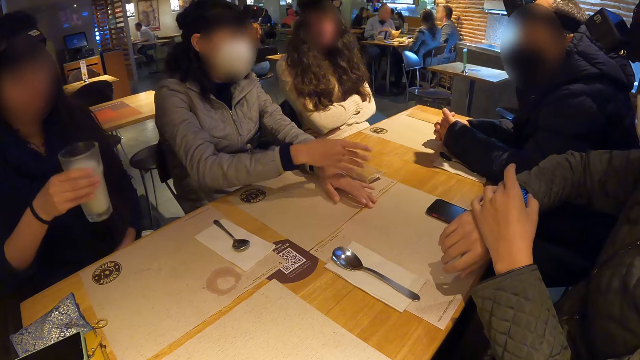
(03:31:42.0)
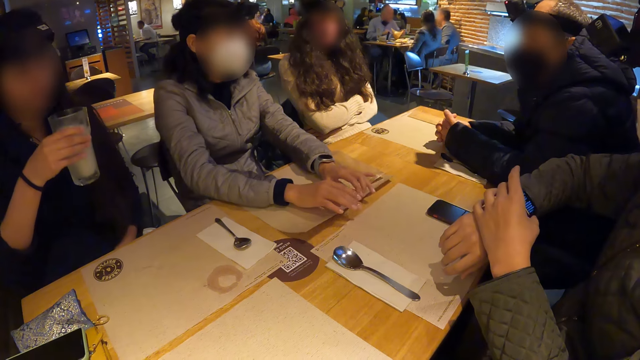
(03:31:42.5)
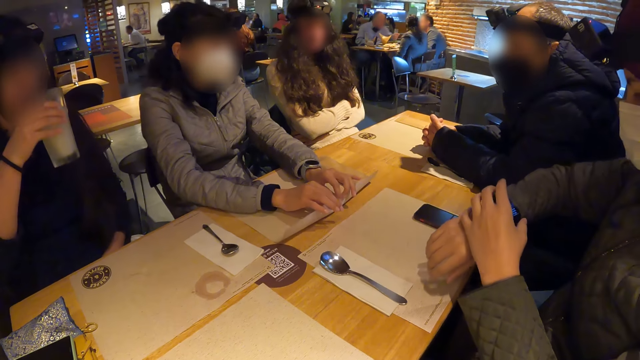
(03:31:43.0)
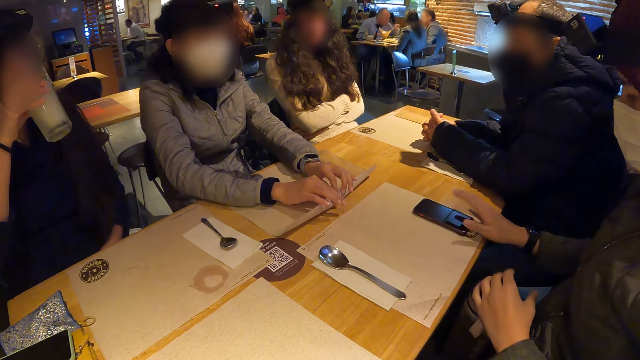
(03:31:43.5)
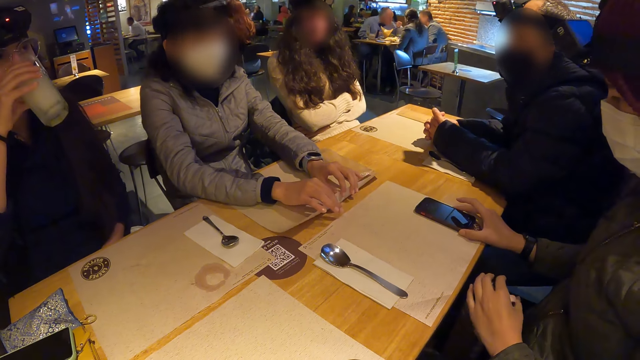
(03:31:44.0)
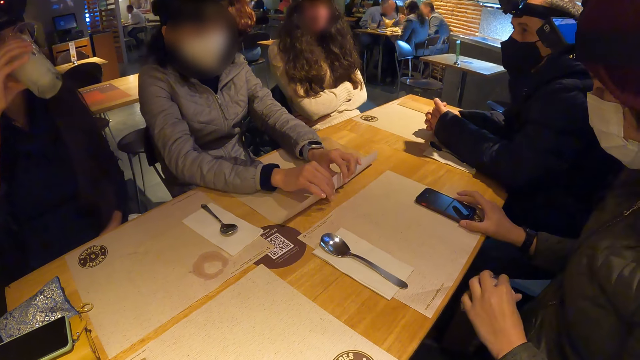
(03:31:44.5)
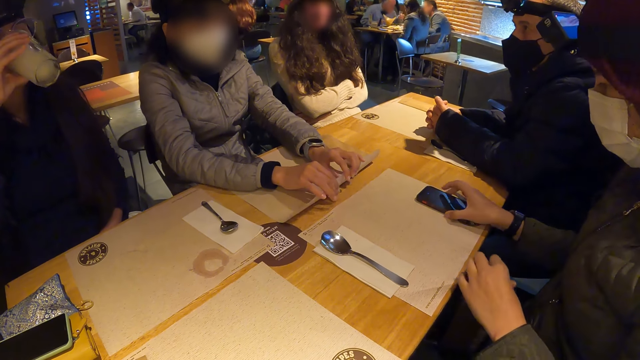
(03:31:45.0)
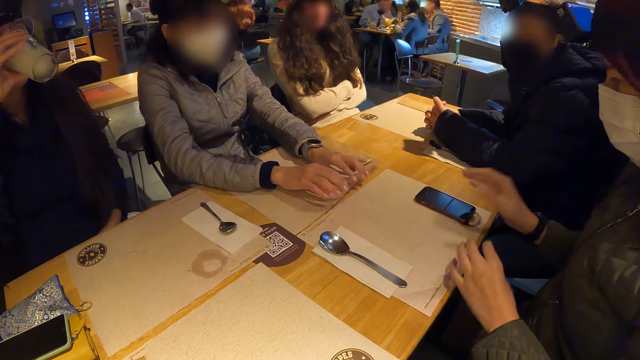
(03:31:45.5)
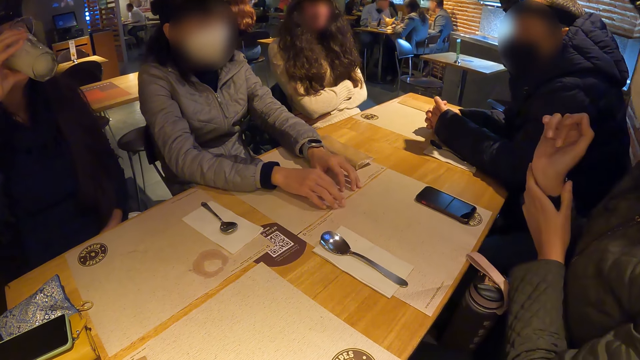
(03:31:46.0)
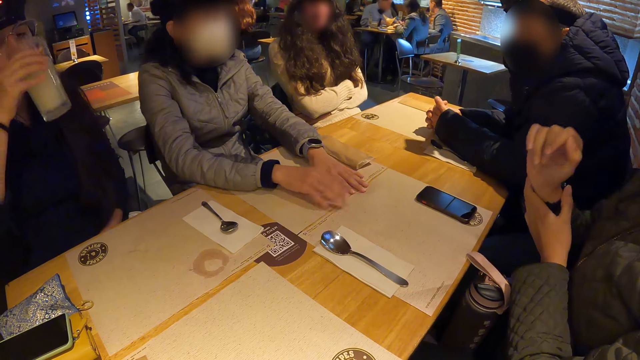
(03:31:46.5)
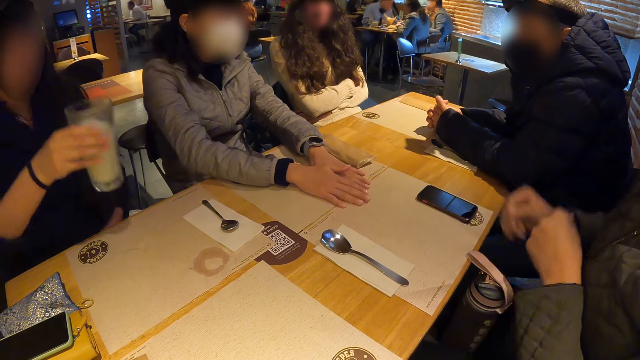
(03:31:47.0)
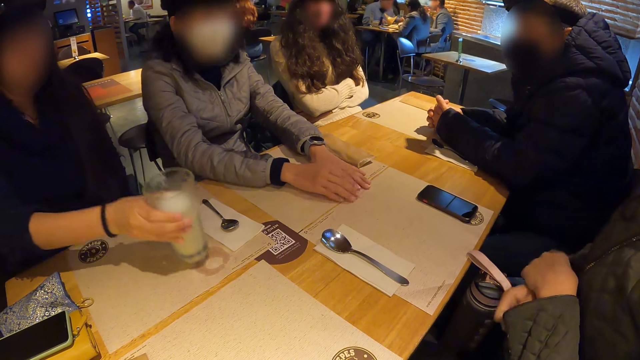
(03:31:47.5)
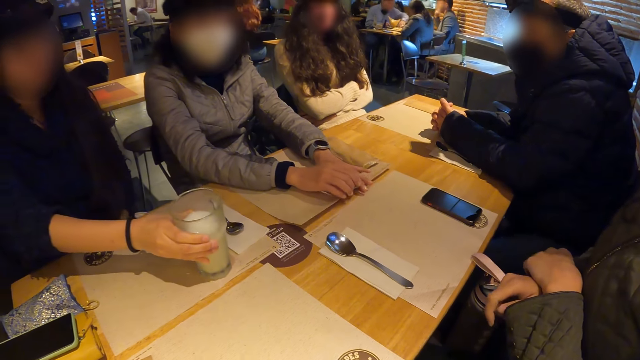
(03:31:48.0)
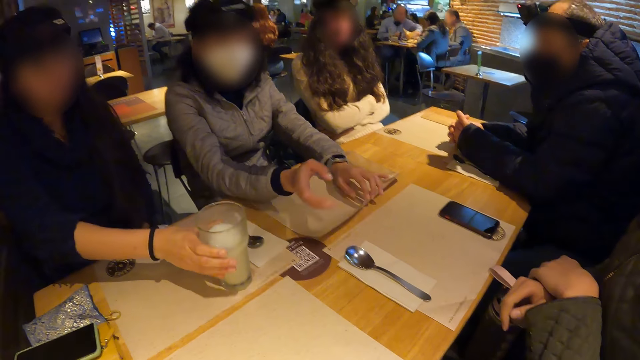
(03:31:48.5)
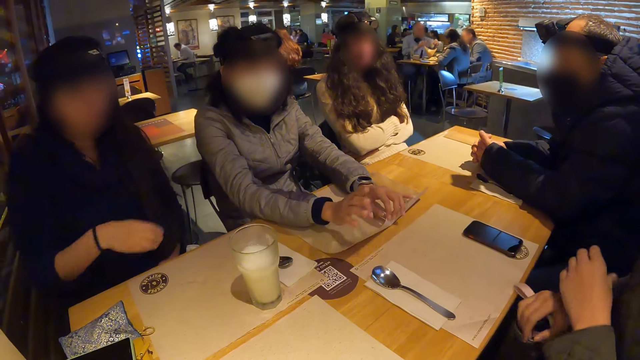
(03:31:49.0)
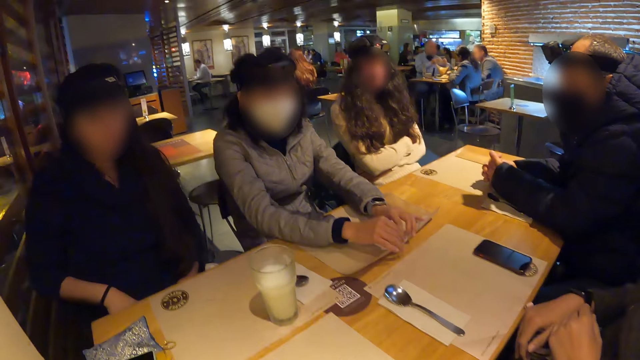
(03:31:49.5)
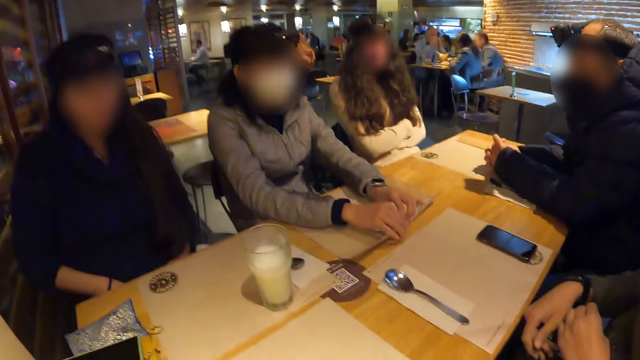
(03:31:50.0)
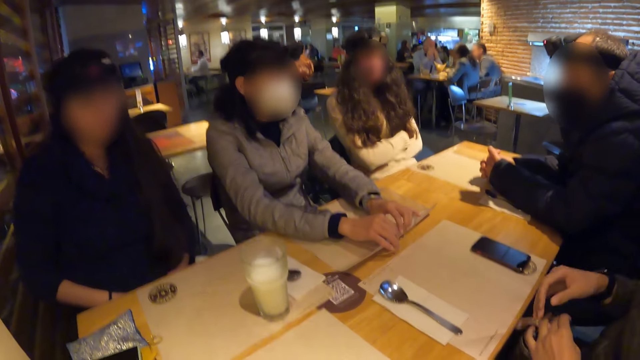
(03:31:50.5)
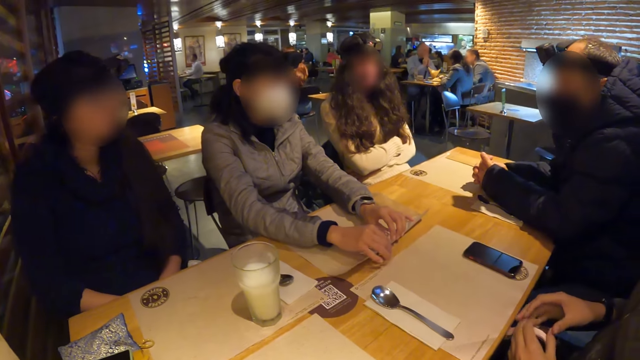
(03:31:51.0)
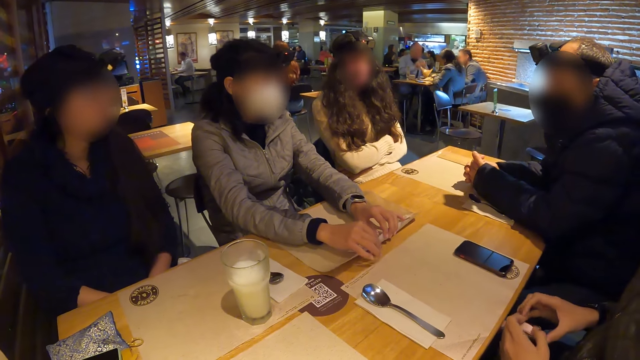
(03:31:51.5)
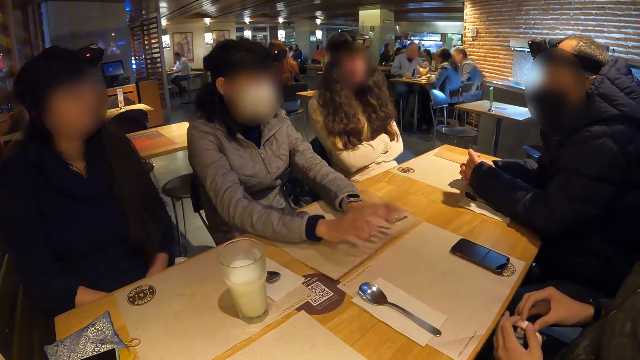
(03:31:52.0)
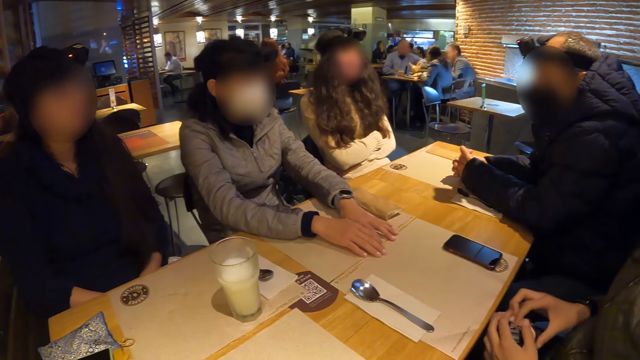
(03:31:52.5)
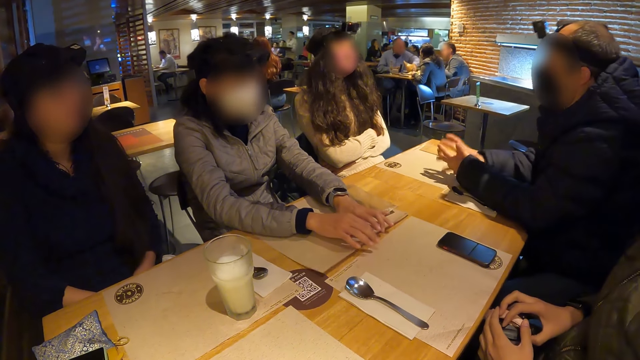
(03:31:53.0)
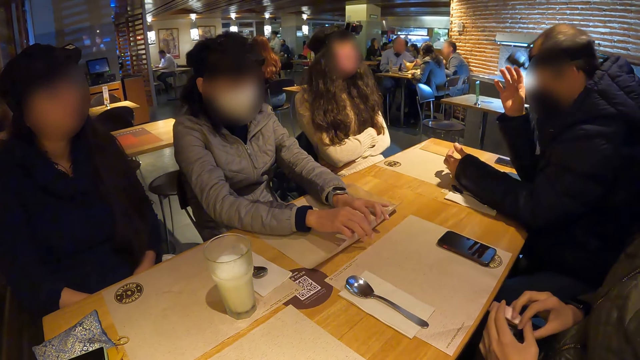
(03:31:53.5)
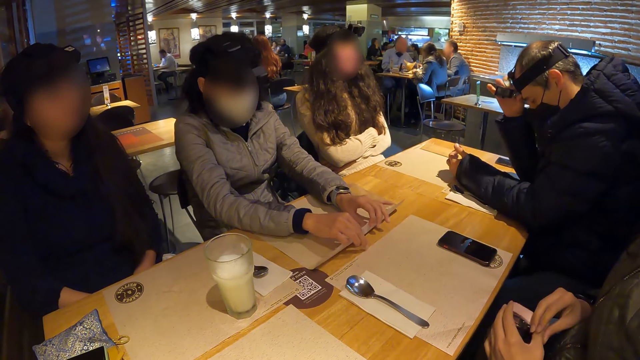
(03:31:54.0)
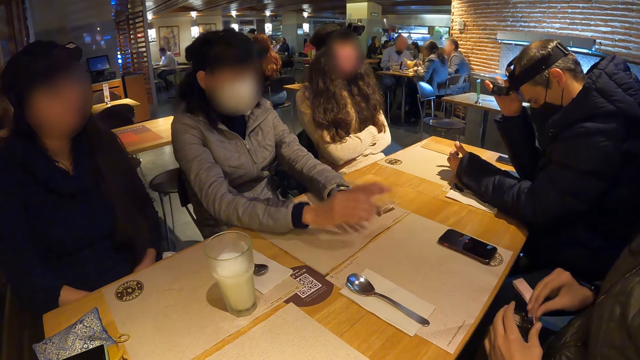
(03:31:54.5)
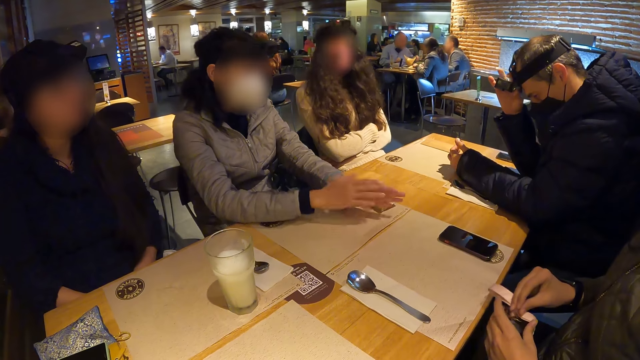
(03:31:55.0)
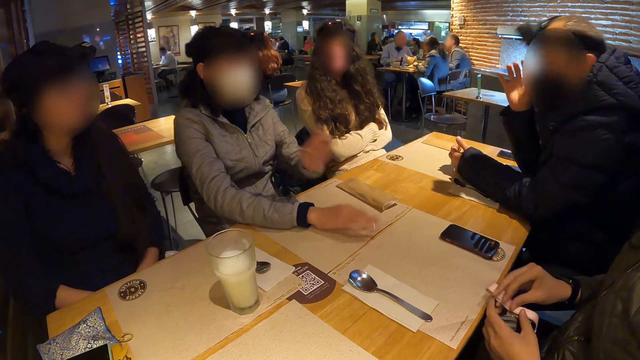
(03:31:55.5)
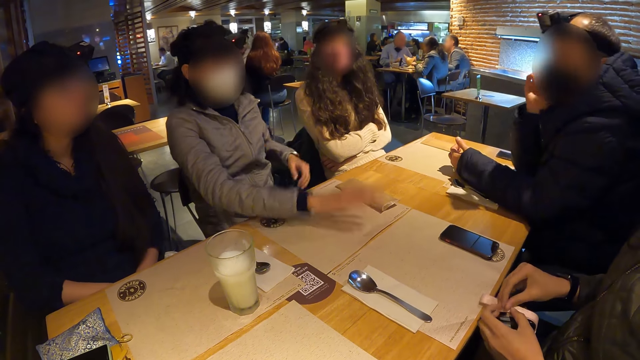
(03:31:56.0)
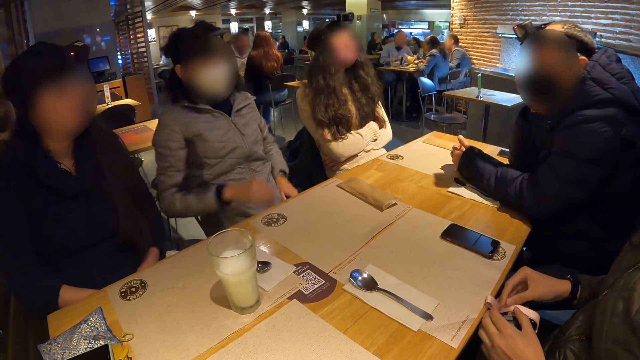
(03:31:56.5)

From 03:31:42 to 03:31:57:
The woman drinks from the cup of juice in her right hand. The man operates a phone on the table with his right hand. Another woman touches a wristwatch on her right hand with her left hand. The second woman adjusts the wristwatch with her right hand. A third woman drops the glass cup of milk on the table with her left hand. The camera wearer stares at a lady. The second woman touches the wristwatch on her right hand with both hands. The lady converses with the crowd. Another man adjusts a camera on his head with his right hand.

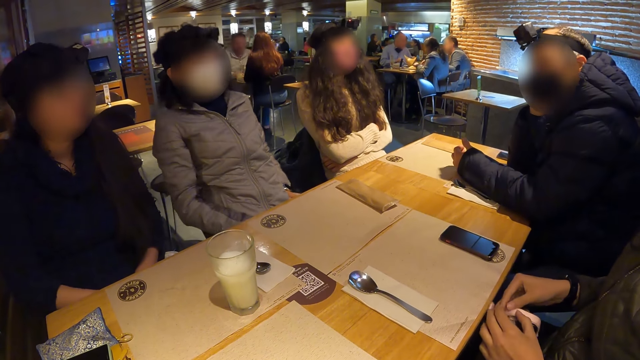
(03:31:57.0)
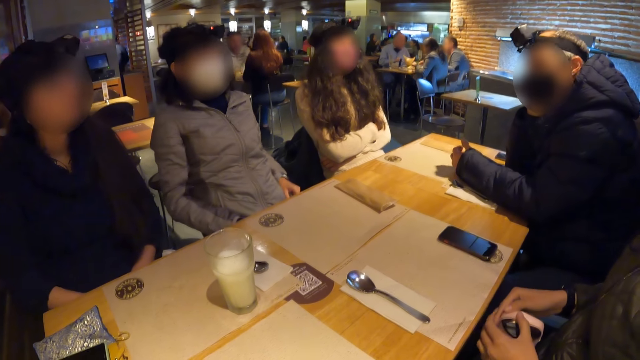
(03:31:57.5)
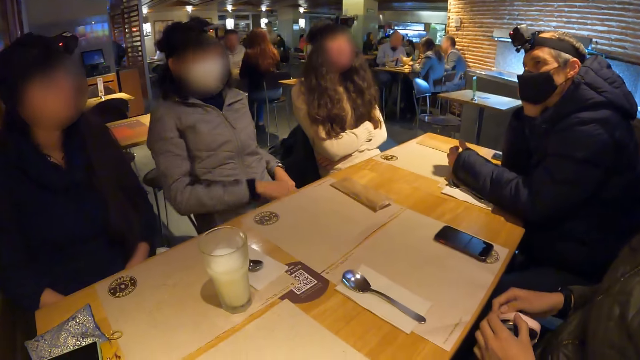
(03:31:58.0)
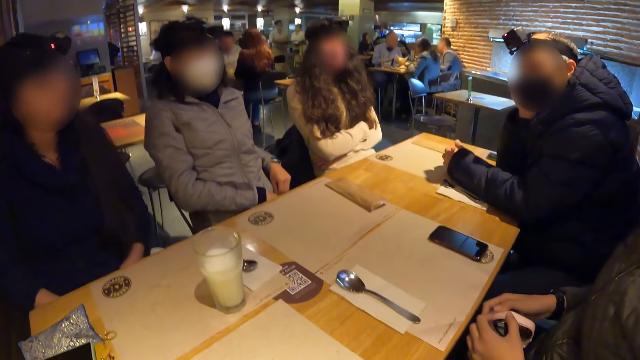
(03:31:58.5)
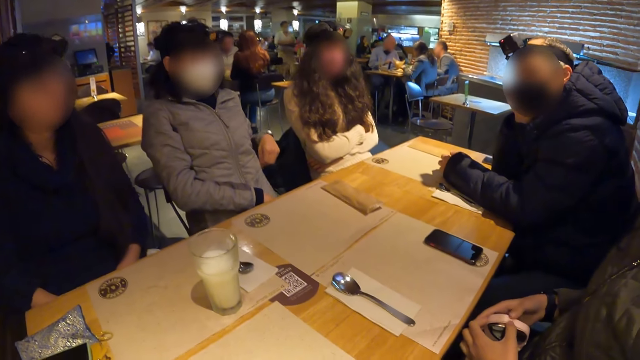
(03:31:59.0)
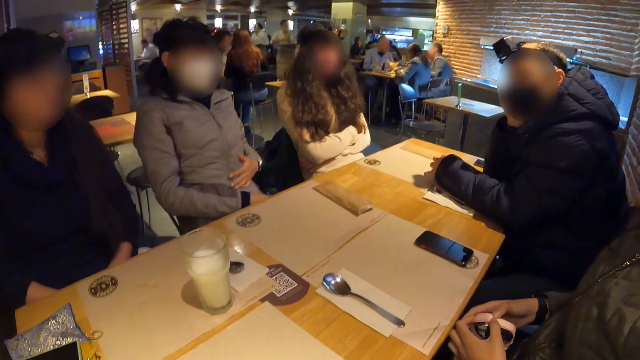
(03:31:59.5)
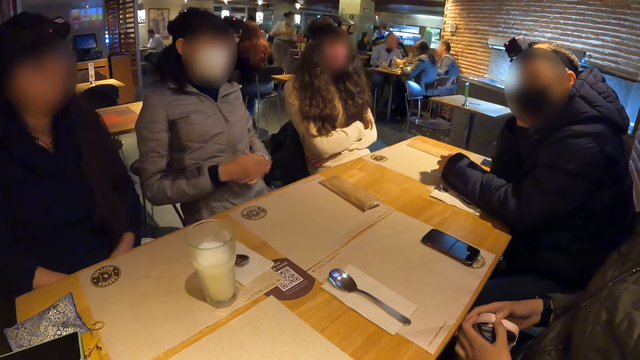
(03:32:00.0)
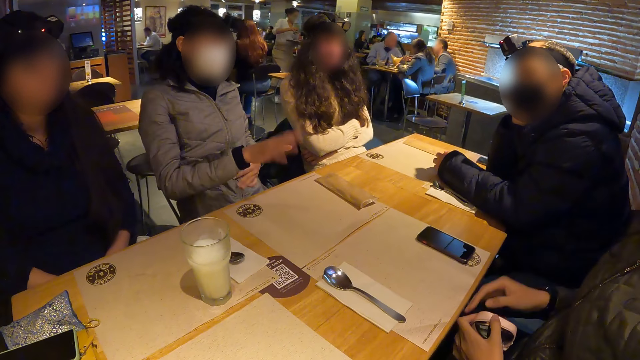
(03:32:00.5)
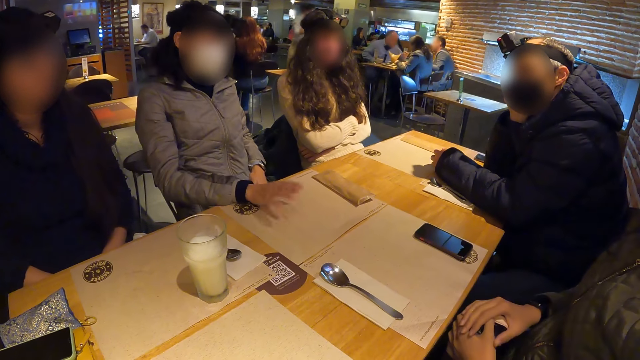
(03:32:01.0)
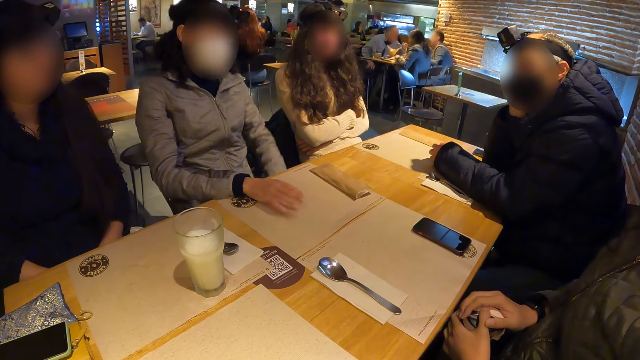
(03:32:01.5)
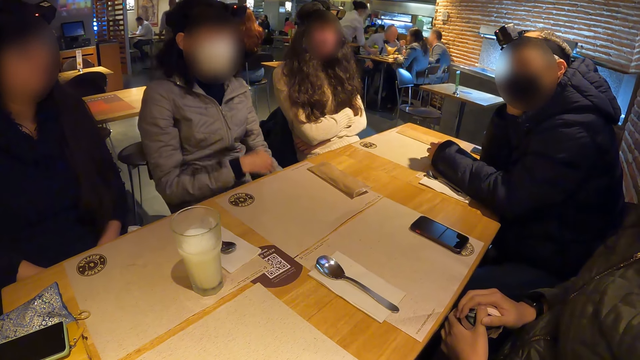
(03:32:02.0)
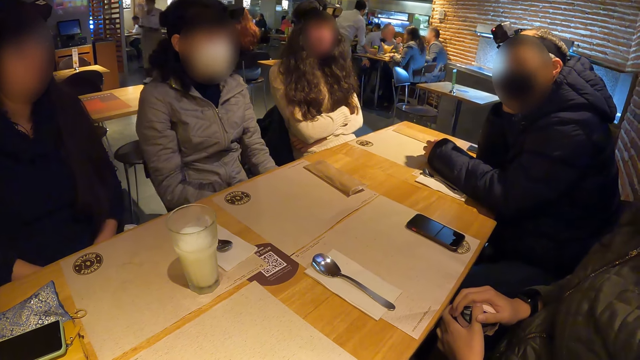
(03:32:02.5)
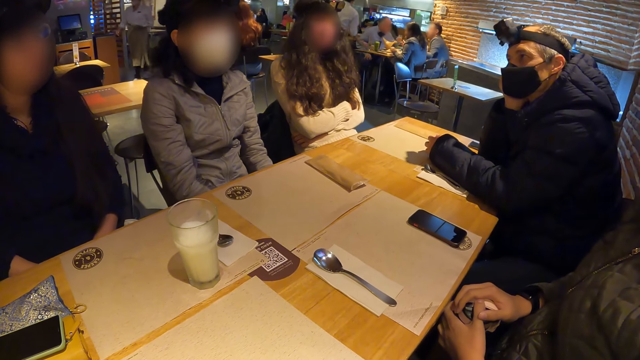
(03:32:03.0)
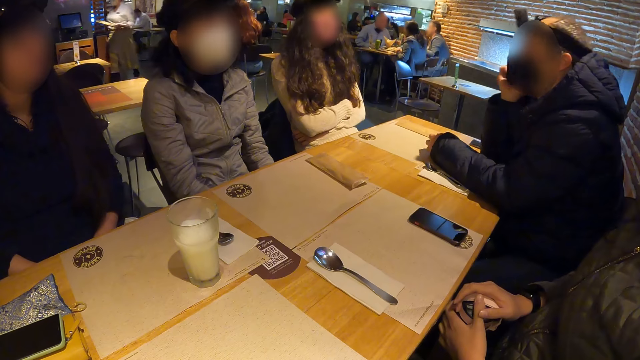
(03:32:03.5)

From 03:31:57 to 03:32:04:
A woman zips up her jacket with her left hand. The woman interacts with another woman. The first woman places her right hand on the table. The first woman removes her right hand from the table.
